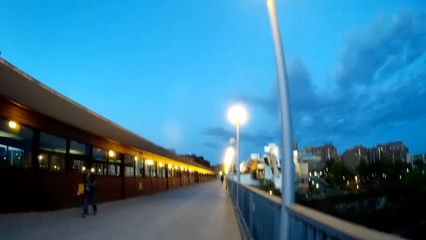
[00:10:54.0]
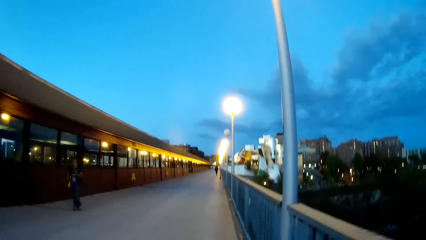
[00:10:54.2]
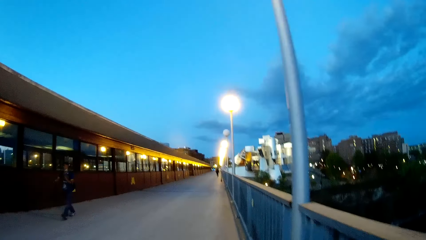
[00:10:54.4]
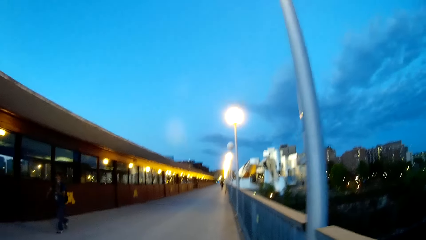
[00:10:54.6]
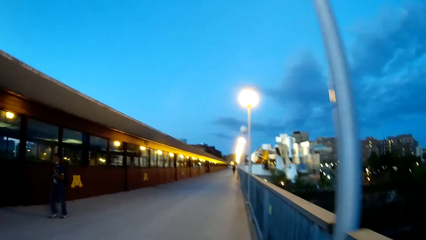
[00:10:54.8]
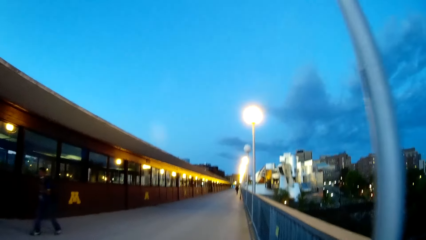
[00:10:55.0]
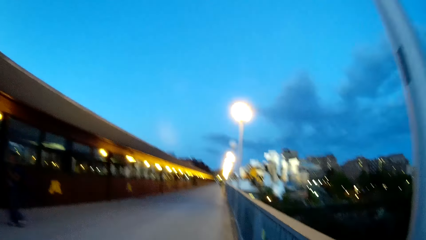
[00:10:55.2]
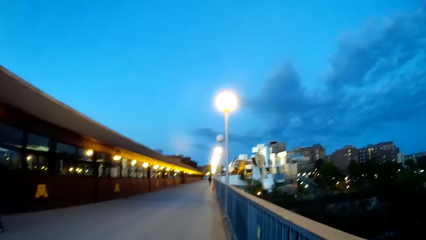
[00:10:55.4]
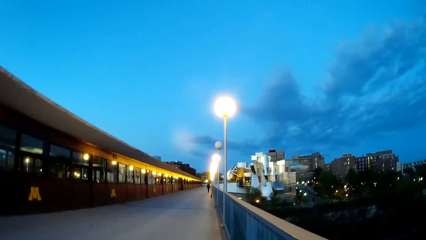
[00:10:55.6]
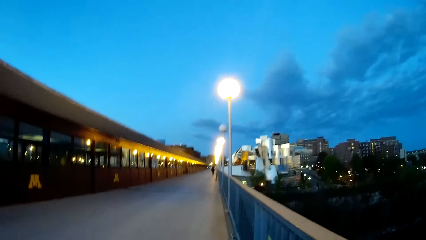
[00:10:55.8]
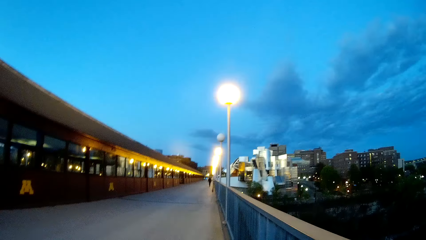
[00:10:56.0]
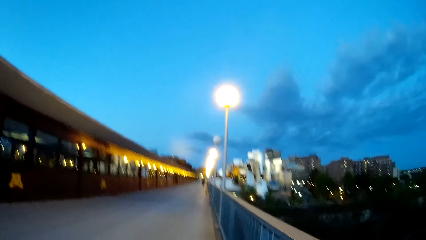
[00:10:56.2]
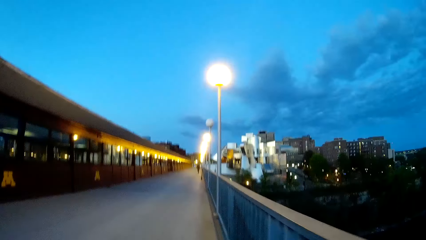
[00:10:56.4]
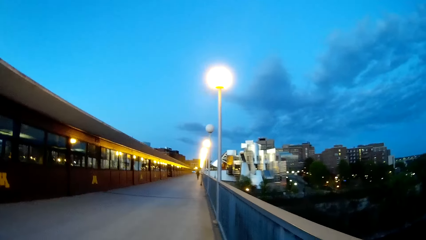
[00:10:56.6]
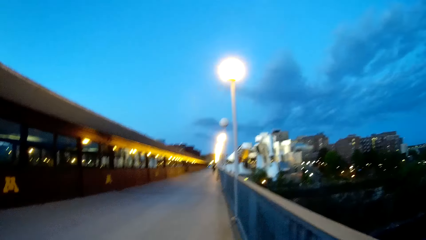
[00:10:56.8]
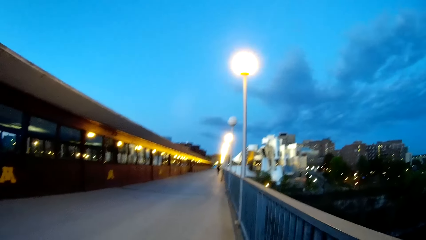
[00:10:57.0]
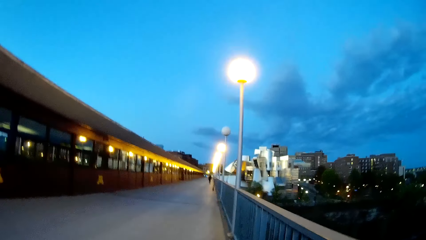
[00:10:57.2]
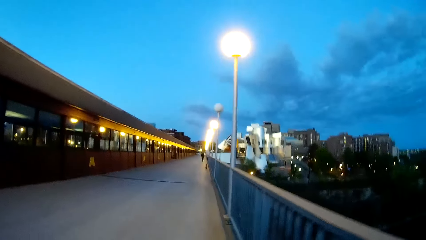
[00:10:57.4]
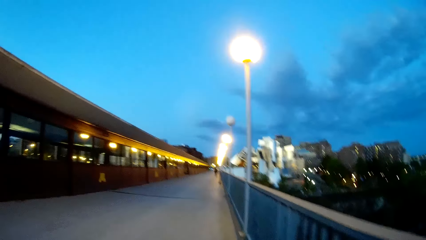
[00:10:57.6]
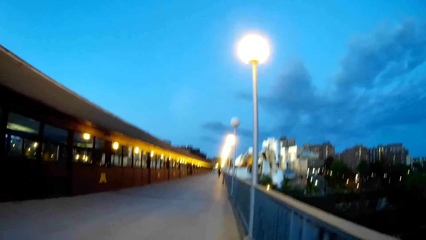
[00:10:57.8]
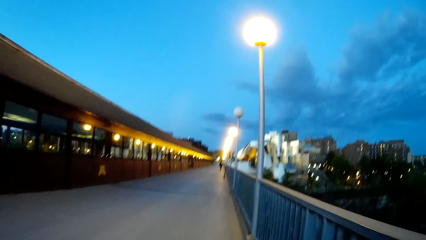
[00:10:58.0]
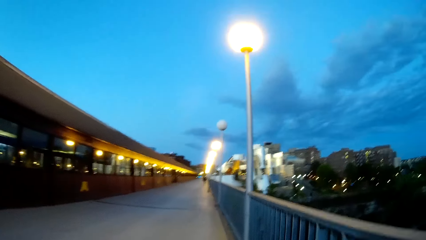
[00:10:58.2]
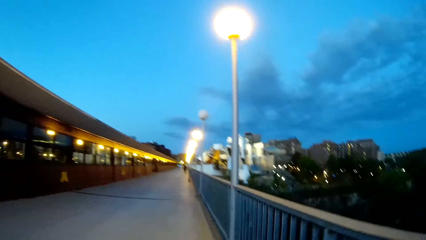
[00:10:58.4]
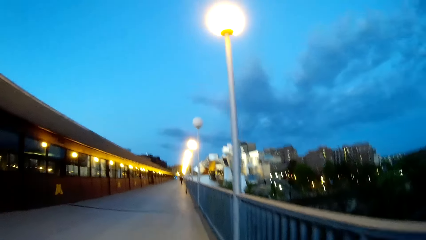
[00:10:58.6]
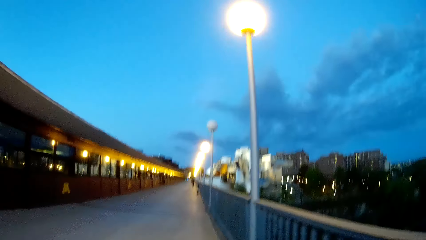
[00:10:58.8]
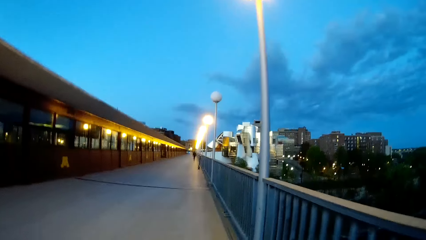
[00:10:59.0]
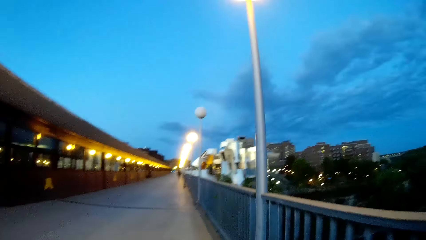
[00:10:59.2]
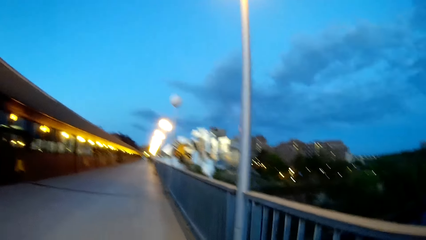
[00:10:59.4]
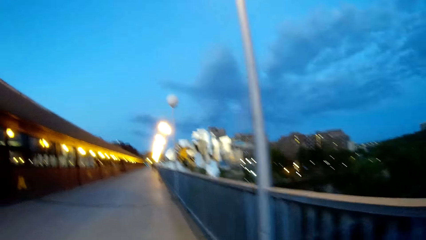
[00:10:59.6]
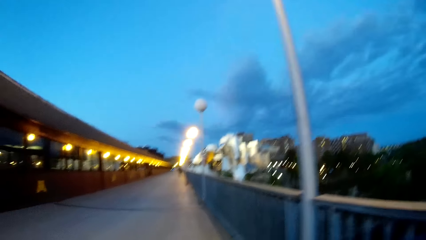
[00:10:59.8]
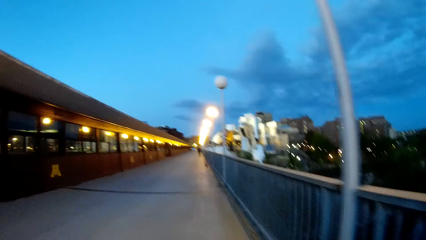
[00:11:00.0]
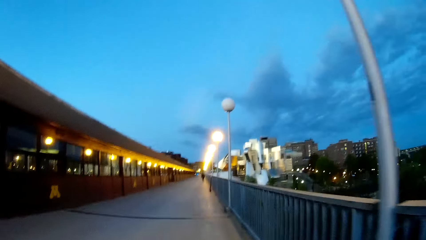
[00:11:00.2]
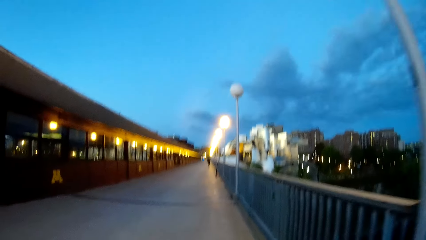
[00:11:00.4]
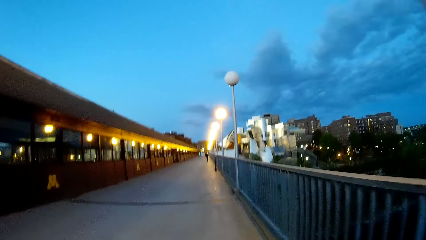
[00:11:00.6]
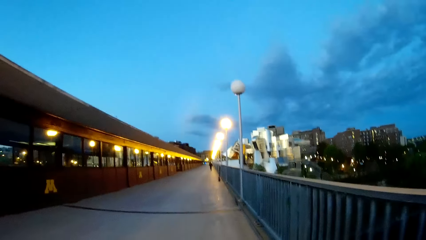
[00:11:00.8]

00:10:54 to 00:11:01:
The woman walks past a man. The camera wearer walks past the man.

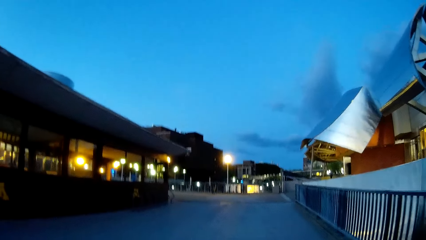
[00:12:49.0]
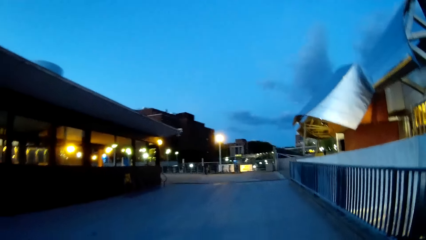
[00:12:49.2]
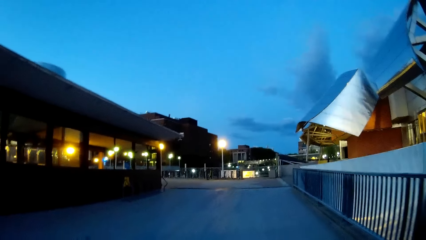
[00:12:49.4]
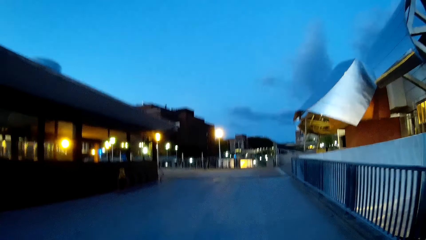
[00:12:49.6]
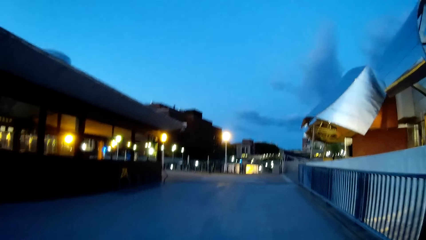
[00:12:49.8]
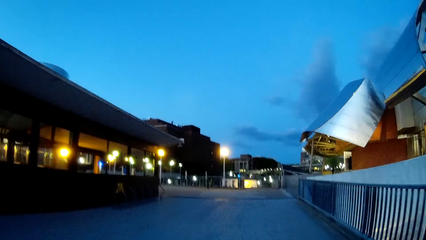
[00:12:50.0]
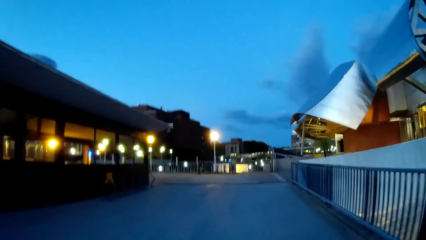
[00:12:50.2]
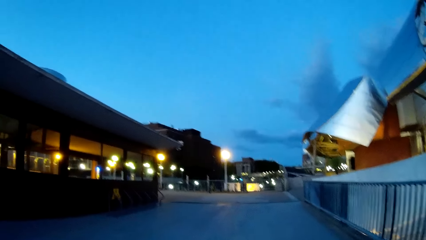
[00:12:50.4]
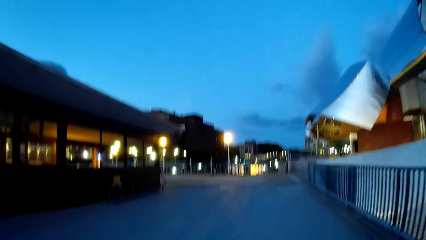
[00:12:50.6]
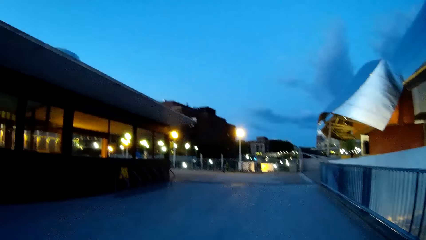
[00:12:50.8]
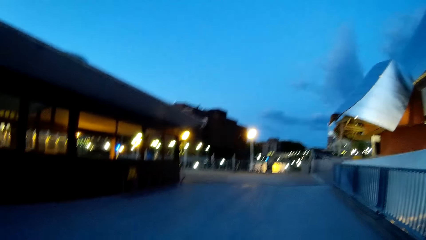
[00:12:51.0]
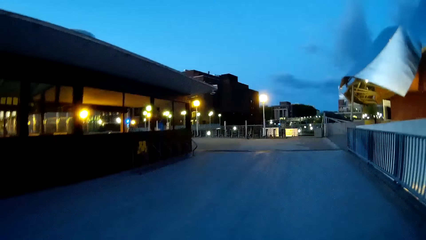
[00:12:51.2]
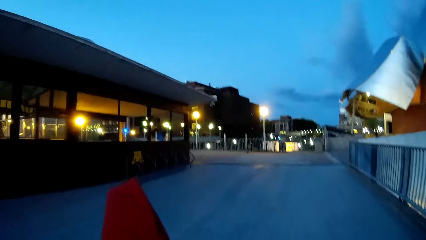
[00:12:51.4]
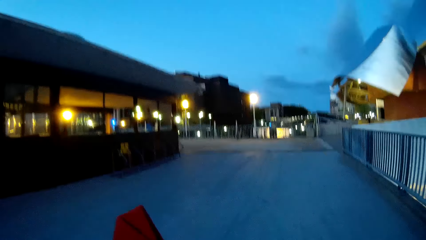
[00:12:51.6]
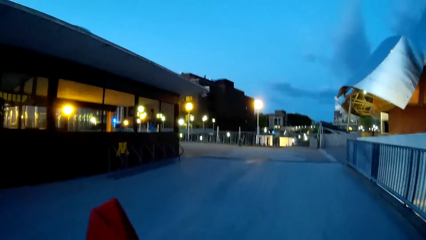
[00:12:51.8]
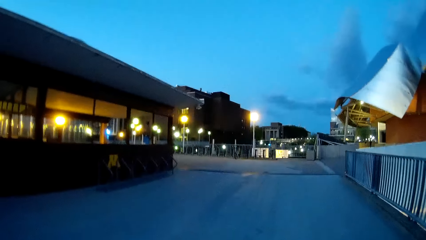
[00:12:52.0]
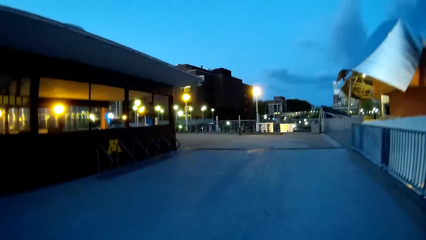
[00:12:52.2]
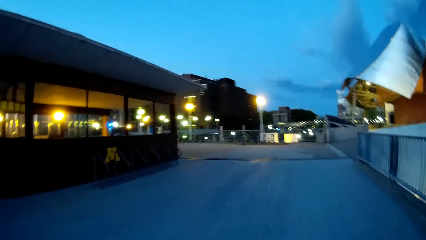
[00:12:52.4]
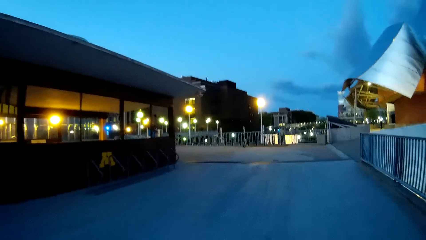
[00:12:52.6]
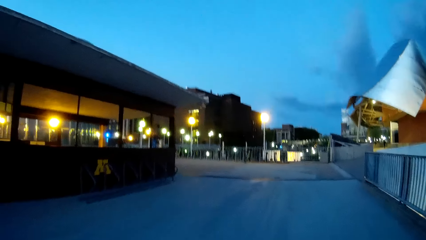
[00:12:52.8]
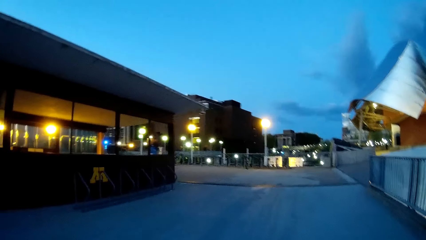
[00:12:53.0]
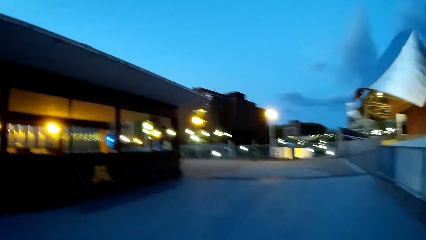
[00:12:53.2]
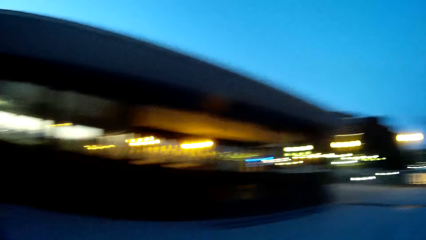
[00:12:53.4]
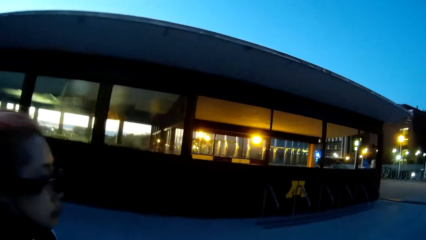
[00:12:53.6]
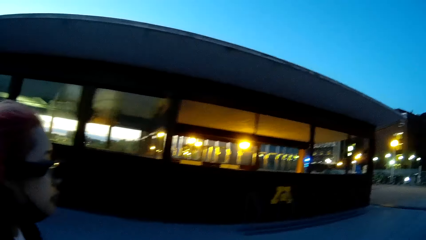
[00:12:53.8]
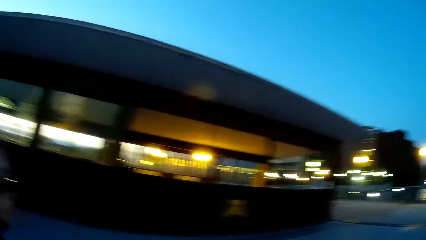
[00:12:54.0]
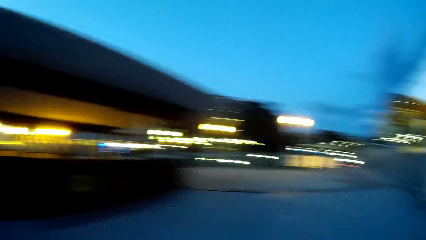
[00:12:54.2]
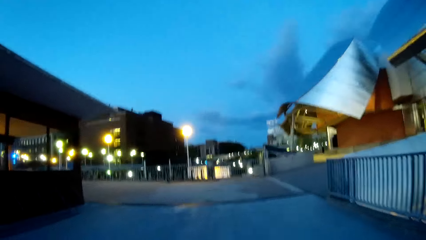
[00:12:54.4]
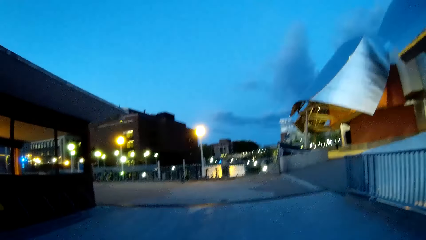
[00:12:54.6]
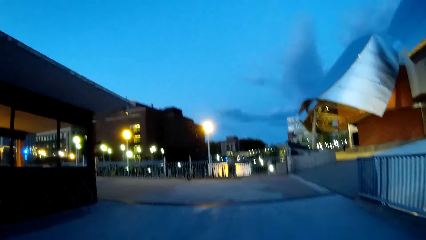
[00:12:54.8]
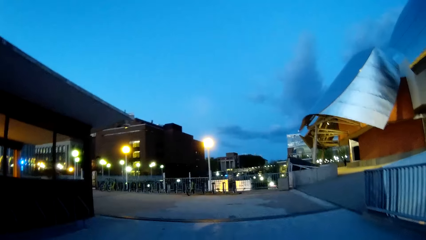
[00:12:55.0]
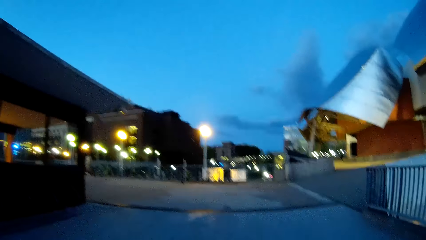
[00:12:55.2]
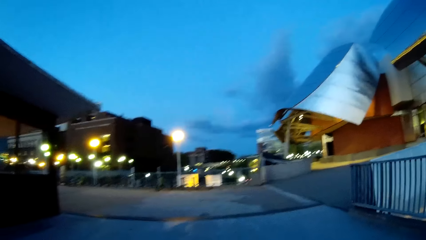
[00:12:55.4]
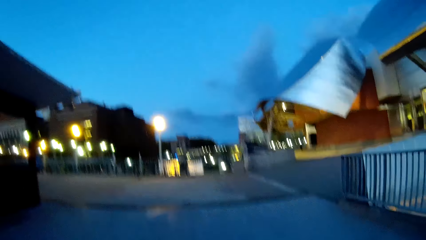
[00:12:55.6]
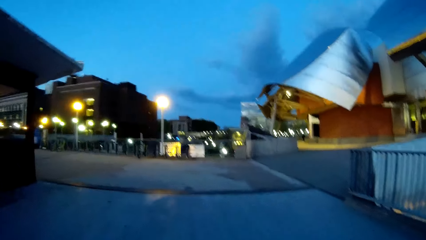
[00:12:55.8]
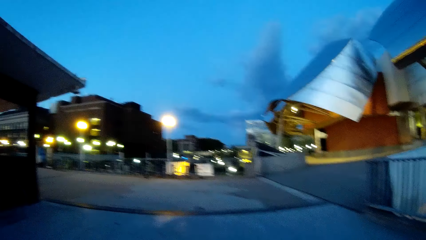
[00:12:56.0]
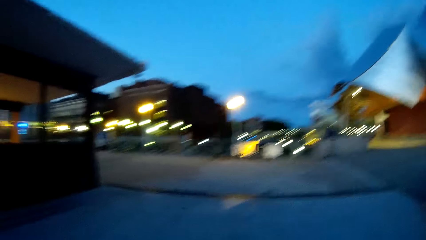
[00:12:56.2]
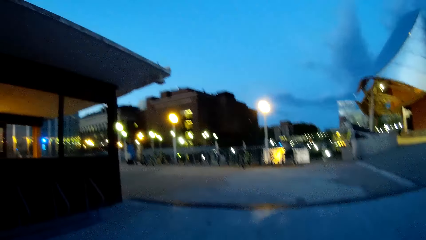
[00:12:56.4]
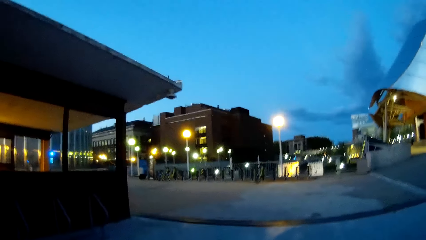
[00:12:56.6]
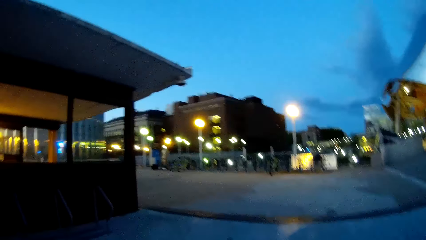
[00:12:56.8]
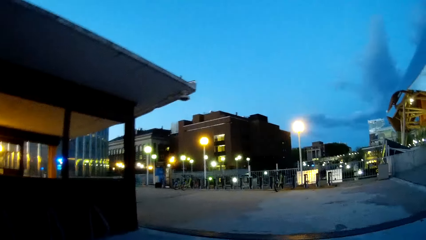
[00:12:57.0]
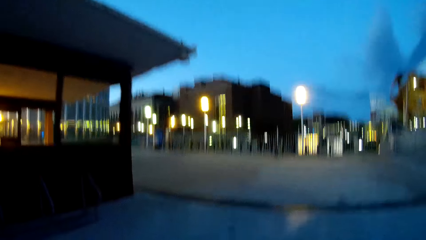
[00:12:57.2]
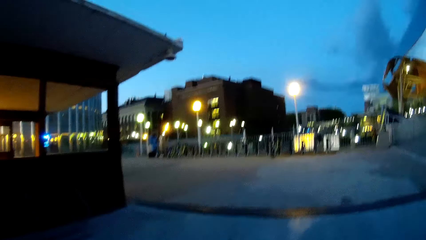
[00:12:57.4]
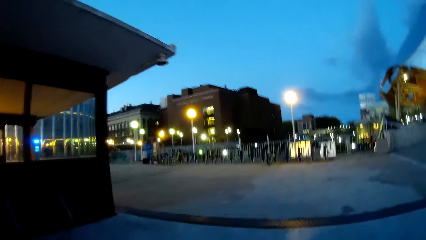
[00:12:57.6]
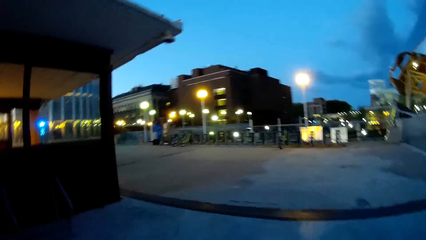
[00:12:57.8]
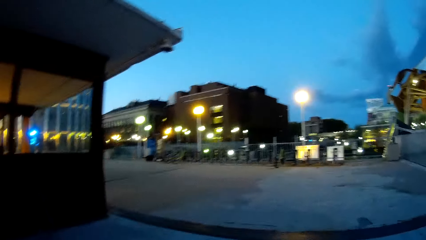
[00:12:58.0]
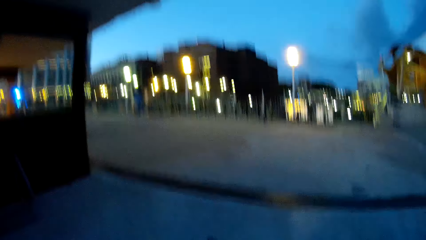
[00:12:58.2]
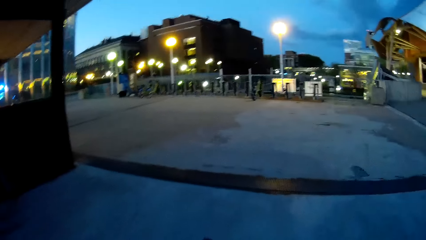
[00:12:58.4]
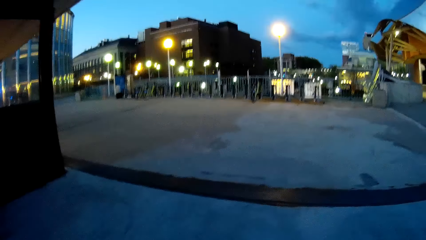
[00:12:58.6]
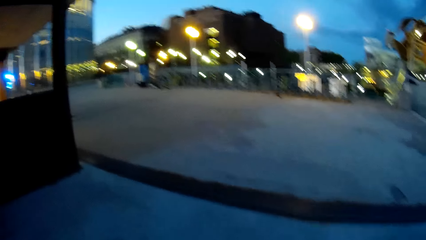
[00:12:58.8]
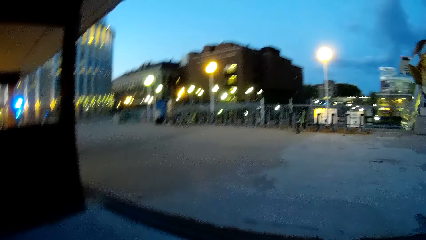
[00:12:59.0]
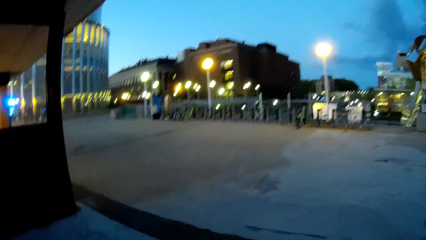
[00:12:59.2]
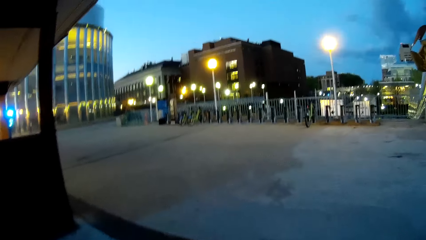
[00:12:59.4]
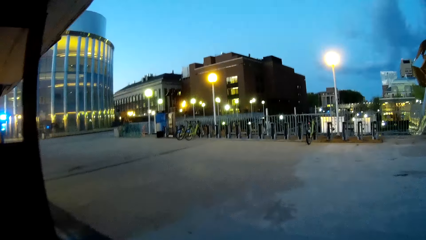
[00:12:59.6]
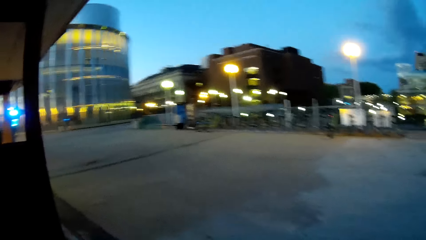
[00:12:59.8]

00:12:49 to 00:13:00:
The woman walks past a man, another man, and a third man.
